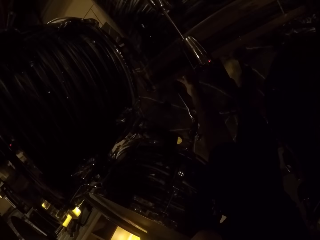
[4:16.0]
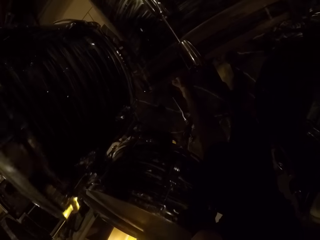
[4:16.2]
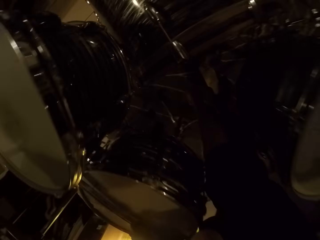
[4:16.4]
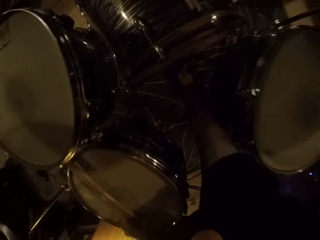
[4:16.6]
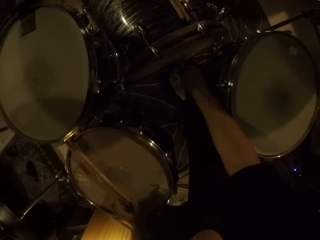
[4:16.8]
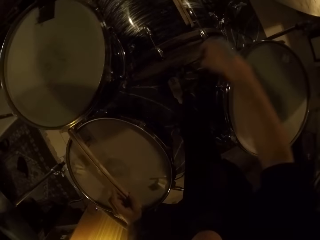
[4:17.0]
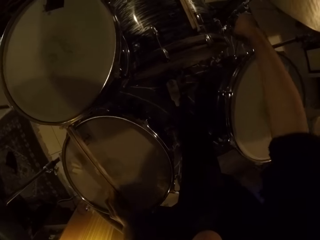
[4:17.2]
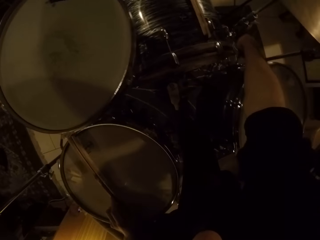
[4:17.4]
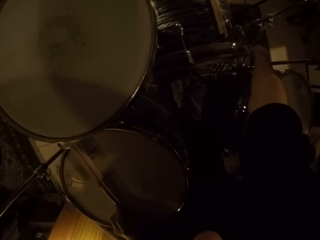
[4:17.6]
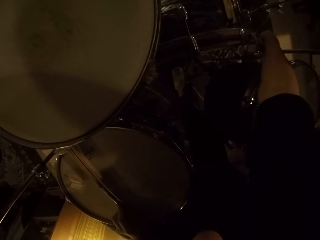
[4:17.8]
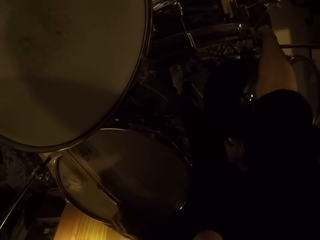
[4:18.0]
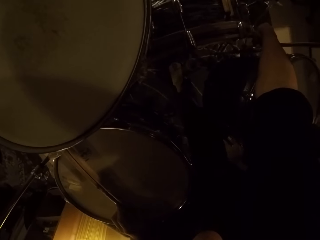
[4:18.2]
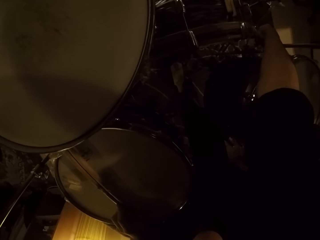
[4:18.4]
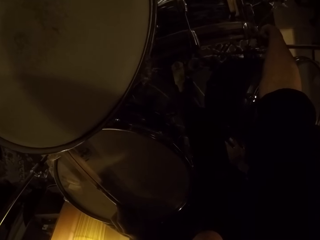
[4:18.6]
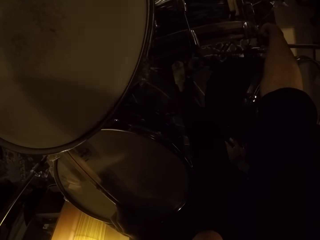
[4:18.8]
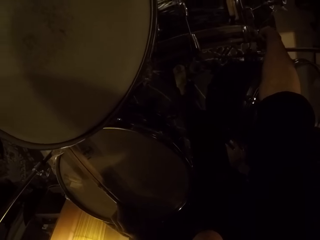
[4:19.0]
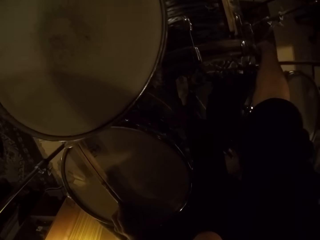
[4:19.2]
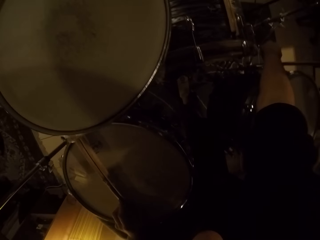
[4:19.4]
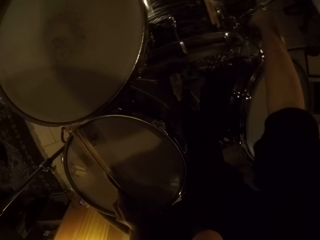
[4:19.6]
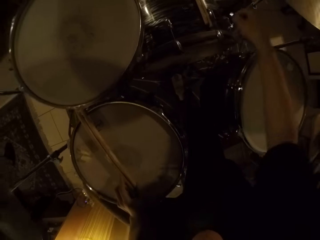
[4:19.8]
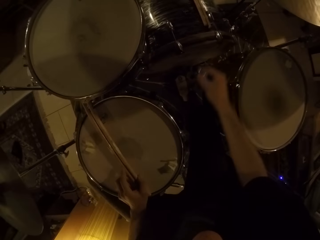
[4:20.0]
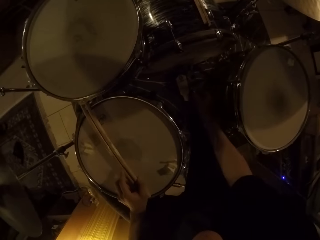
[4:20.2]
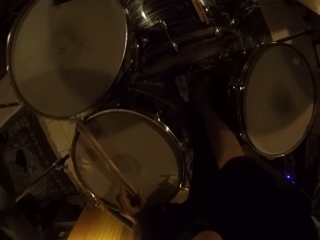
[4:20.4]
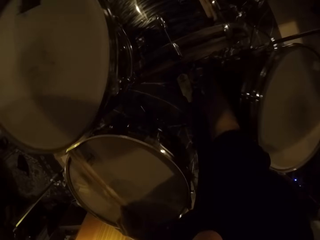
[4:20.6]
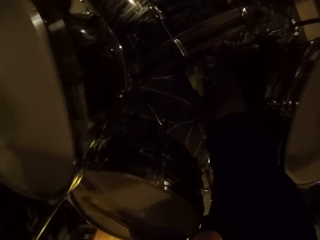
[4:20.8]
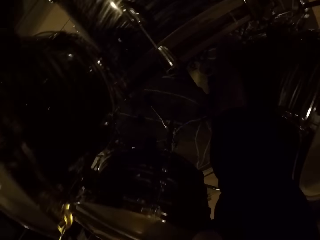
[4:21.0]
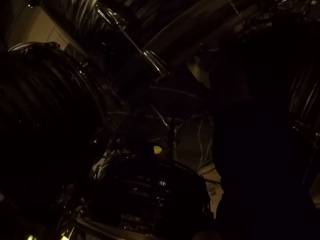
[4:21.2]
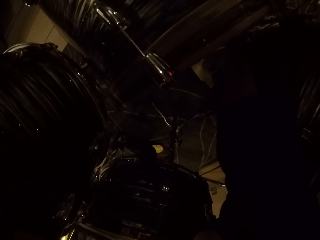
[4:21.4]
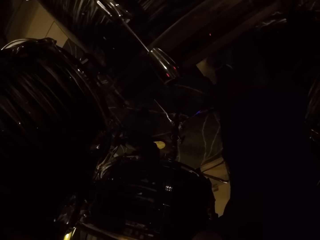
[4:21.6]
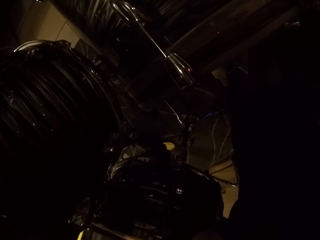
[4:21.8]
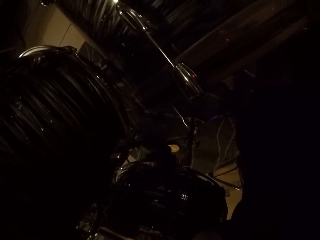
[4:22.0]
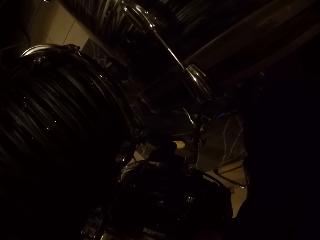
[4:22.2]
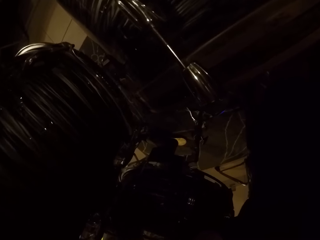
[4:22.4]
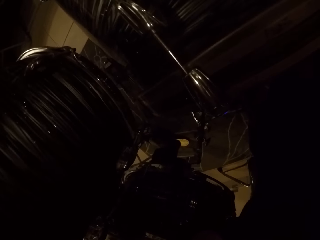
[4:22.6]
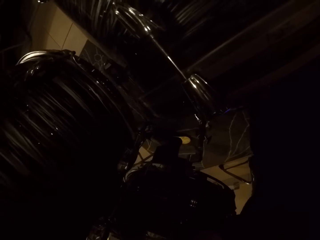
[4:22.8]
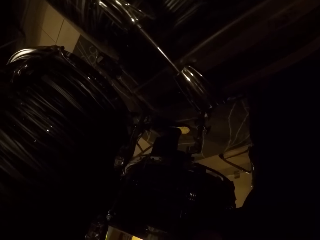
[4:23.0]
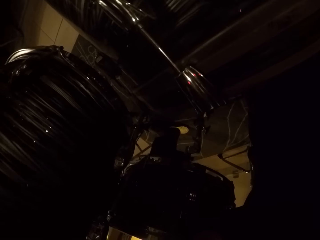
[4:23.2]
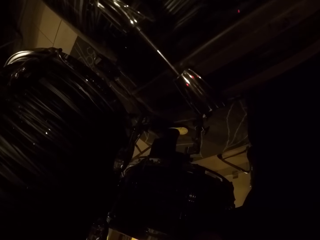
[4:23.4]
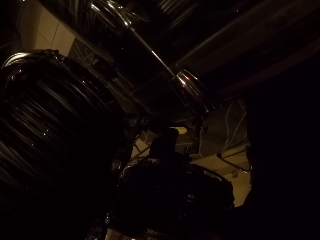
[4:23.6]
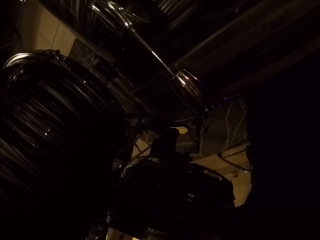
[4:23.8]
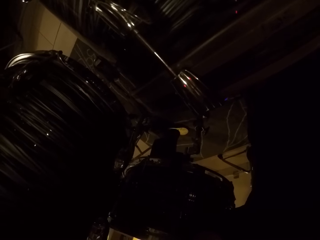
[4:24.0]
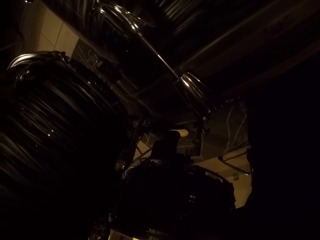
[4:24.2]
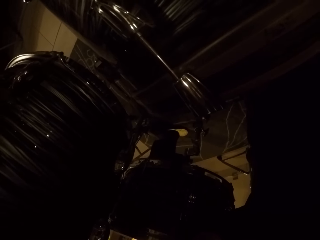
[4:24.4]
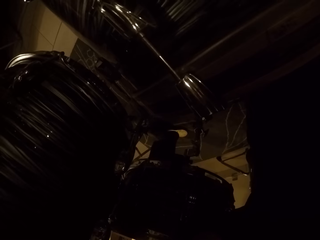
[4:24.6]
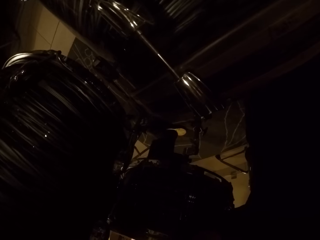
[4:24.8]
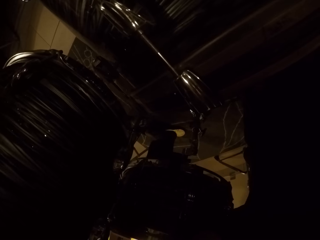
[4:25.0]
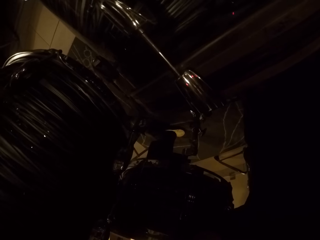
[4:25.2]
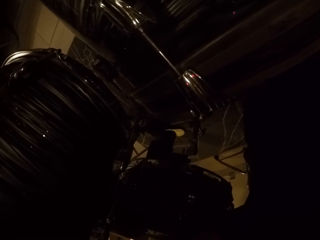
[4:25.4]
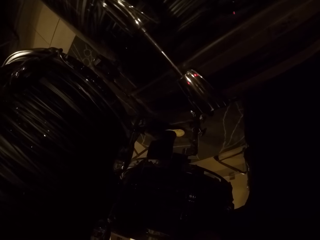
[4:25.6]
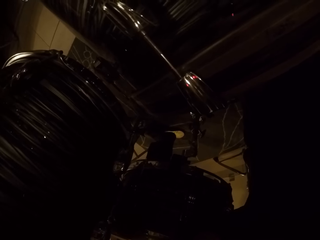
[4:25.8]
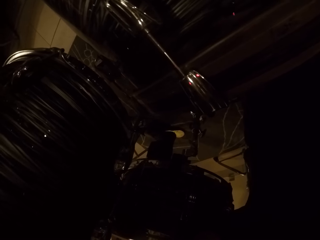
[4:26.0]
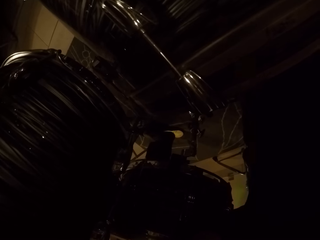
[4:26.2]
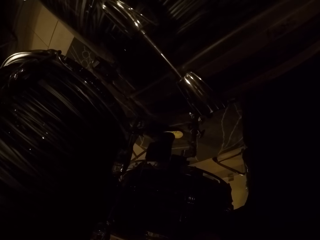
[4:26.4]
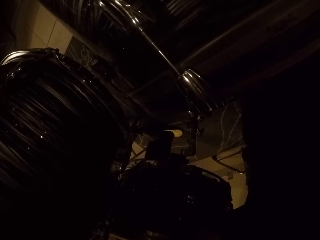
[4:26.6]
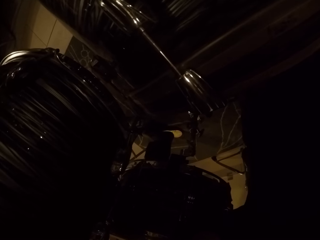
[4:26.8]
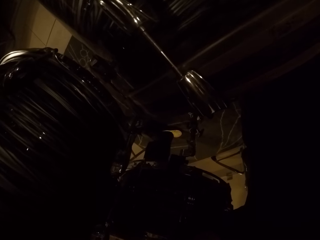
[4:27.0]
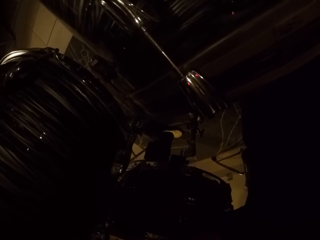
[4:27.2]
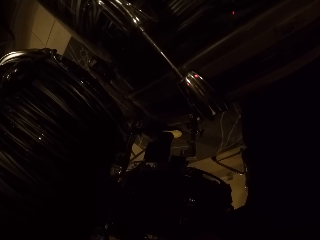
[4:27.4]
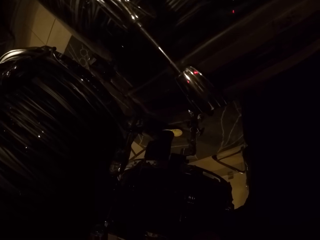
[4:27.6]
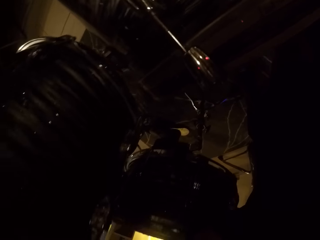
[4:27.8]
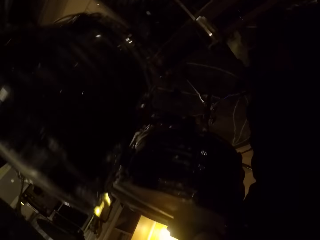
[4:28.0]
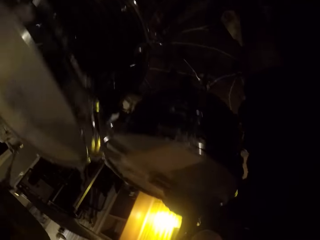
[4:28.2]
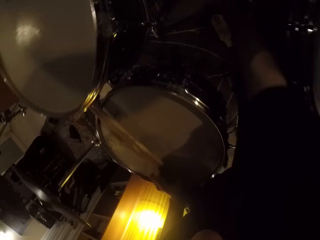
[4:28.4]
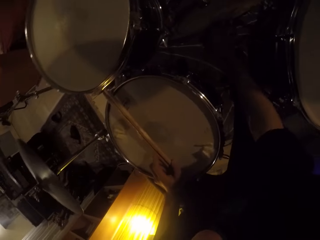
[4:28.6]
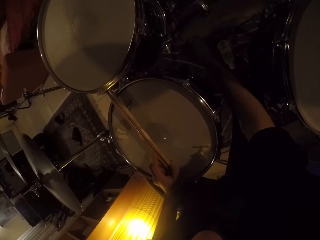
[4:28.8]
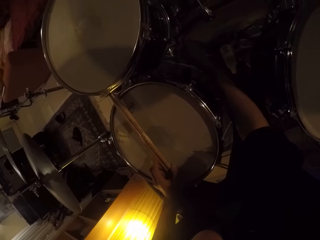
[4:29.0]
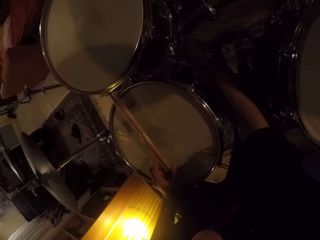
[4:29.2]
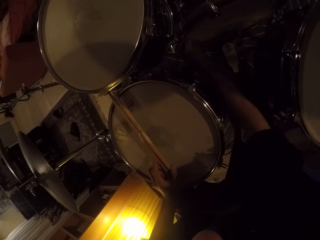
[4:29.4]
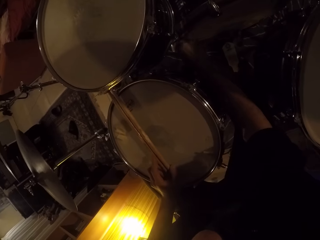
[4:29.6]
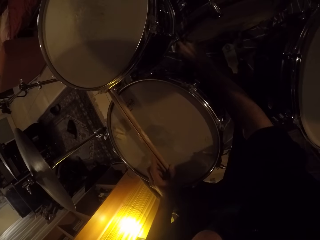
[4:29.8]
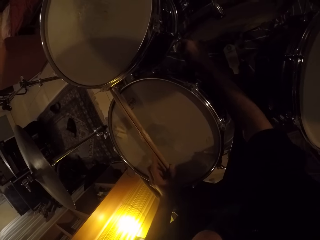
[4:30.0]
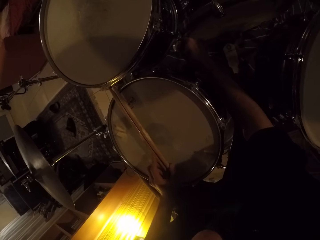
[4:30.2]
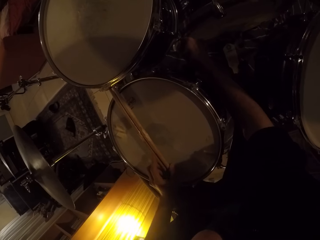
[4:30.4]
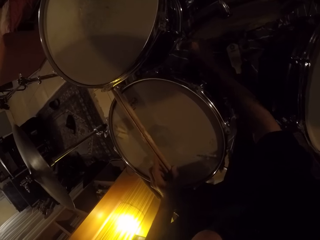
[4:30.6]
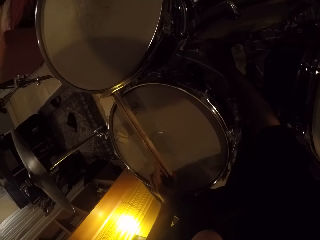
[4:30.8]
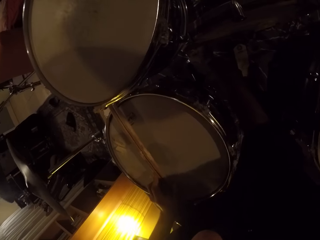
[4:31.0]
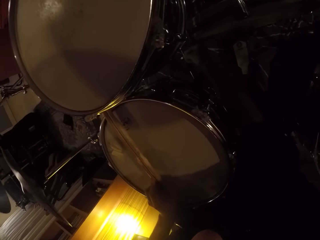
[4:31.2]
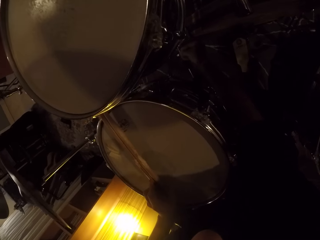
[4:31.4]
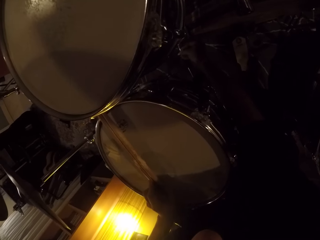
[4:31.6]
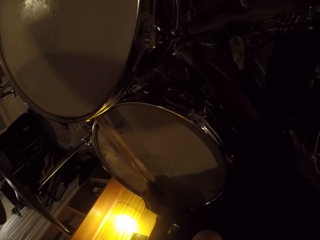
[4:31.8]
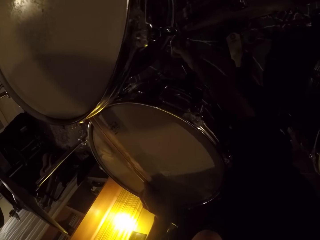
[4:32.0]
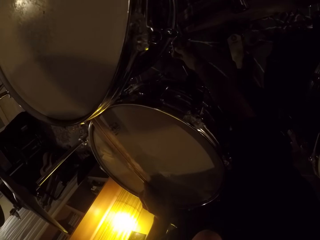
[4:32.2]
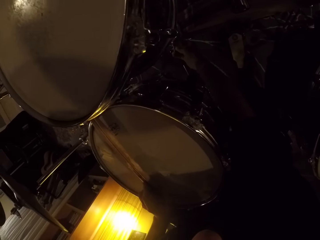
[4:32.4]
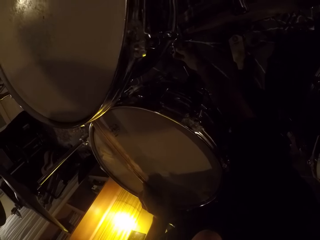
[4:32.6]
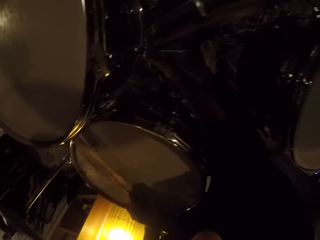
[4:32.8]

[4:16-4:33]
The camera wearer rises up. He tightens a bolt on the drum set with the key in his right hand. He bends towards the drums and touches something below the drums. He tightens the bolt on the drum set with the key in his right hand again. He adjusts the drum with the right hand.

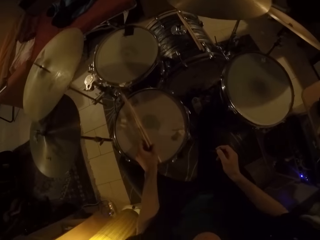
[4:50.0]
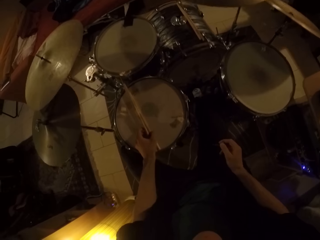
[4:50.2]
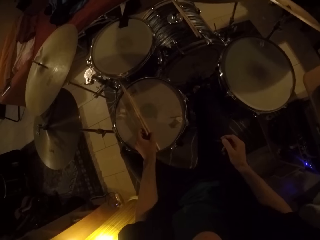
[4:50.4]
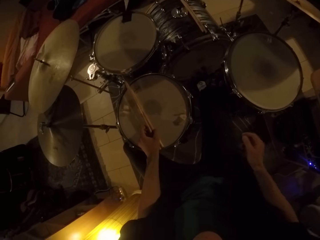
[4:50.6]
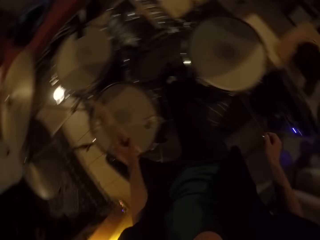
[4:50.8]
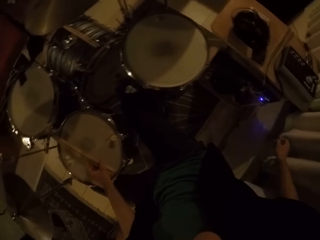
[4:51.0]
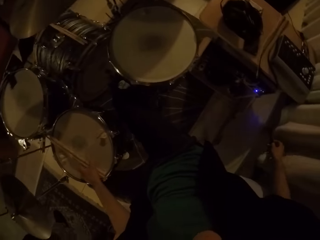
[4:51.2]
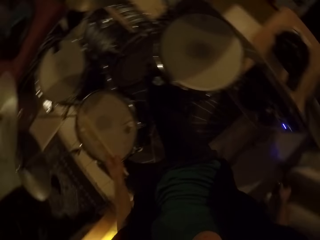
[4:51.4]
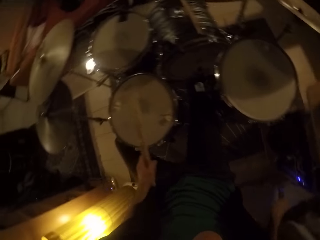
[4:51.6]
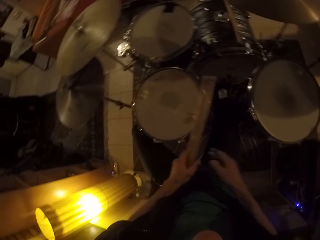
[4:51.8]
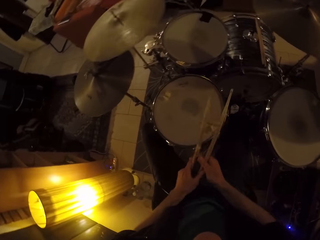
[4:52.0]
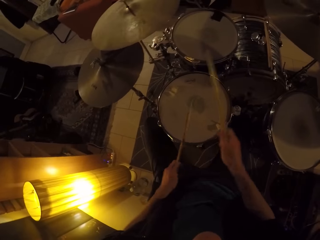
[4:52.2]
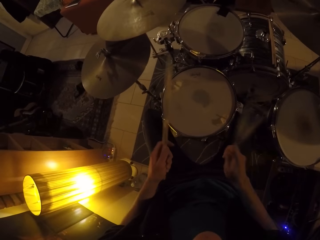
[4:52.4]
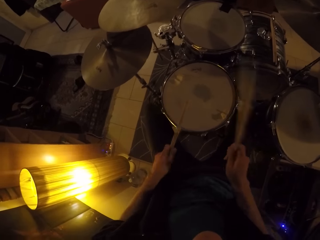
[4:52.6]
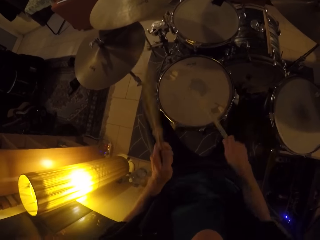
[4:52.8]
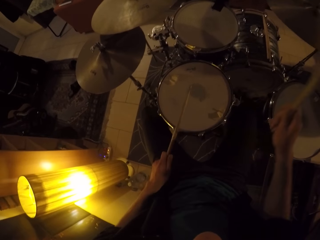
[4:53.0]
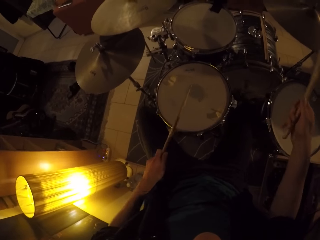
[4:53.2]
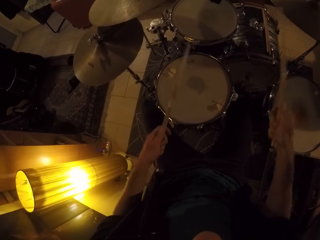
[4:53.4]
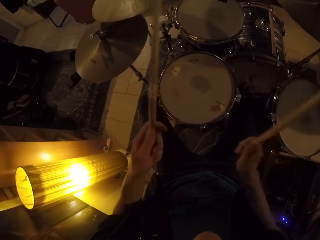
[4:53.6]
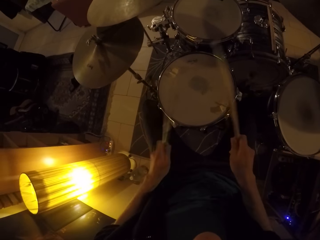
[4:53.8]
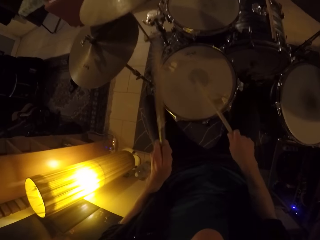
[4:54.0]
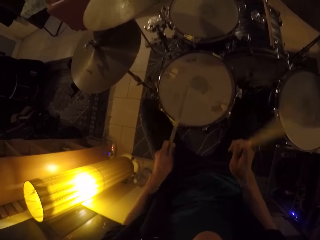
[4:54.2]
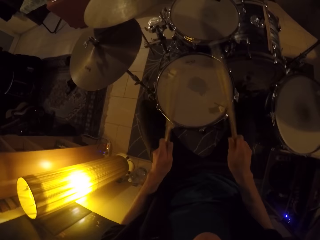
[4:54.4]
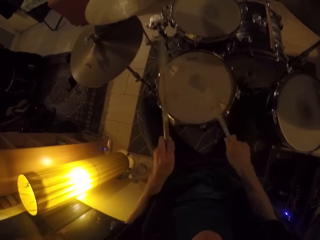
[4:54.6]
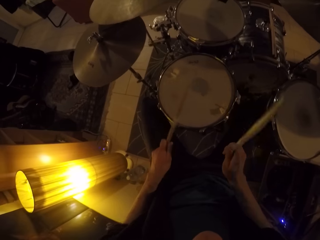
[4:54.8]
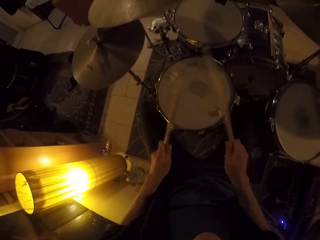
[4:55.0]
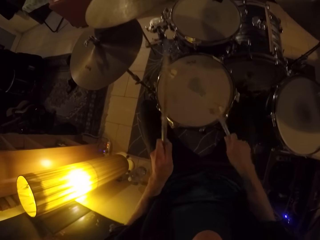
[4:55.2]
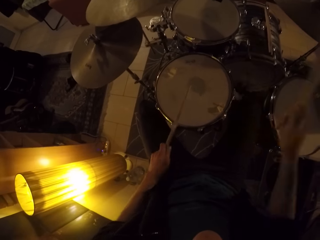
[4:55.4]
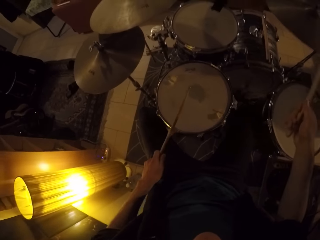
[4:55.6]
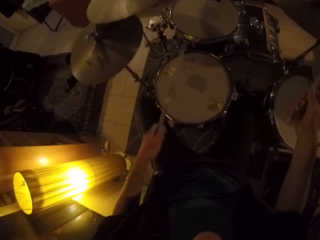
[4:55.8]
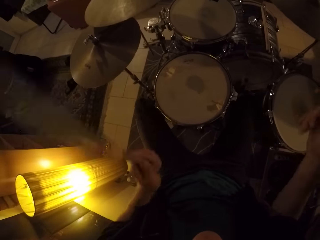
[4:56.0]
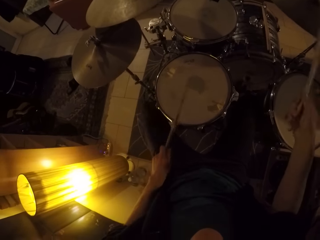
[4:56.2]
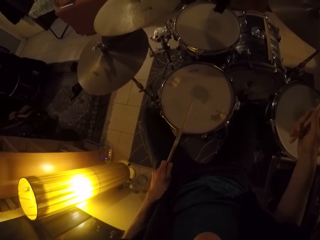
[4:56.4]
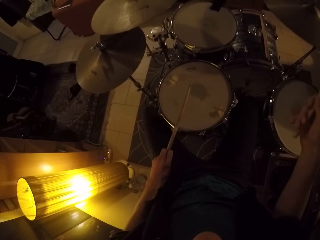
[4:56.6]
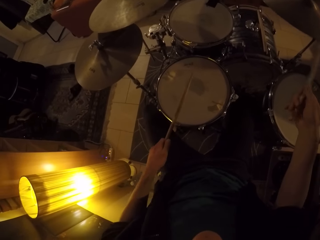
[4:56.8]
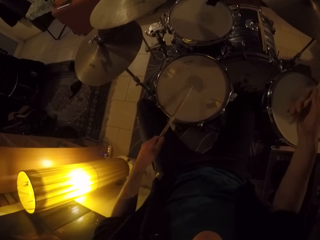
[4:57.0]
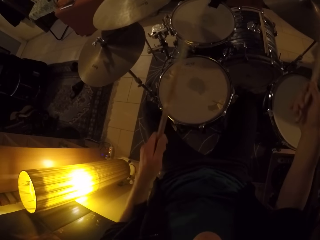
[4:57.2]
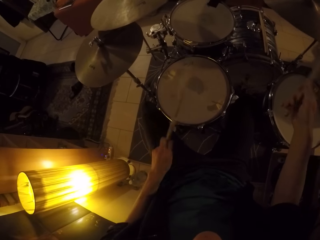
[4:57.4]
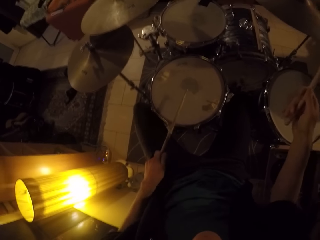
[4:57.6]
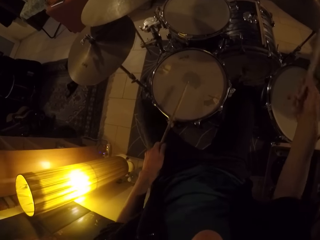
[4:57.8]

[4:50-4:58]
The camera wearer picks up a drum stick with his left hand. He drops the knob screw on a slab with his right hand. He holds the pair of drumsticks with both hands. He picks the drum stick from his left hand. He drums on the drum set with the pair of drumsticks in both hands. He drums on the bass drum with his right leg.
